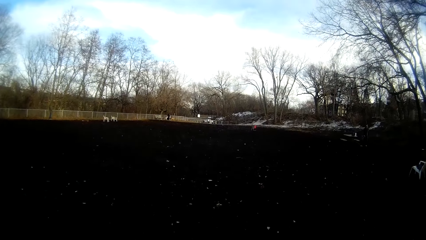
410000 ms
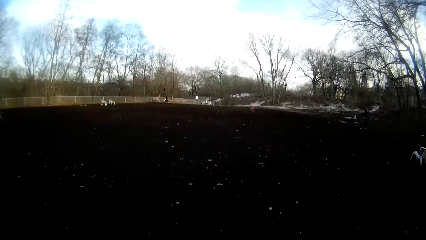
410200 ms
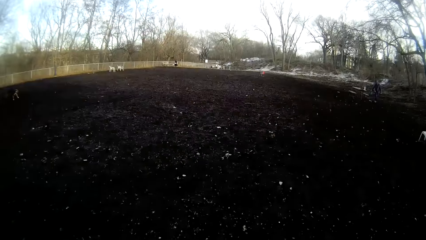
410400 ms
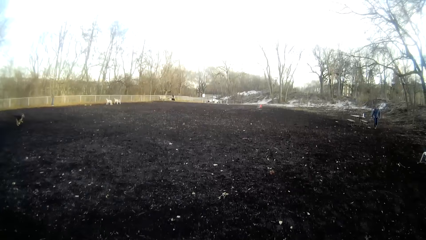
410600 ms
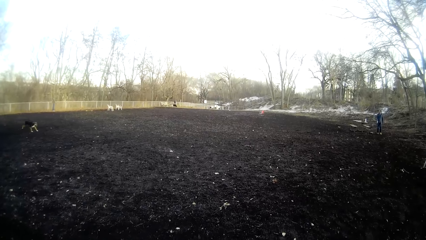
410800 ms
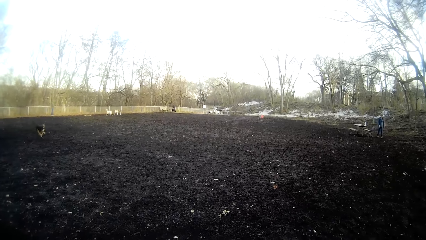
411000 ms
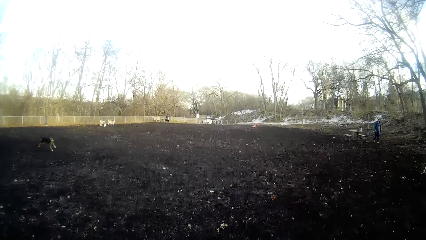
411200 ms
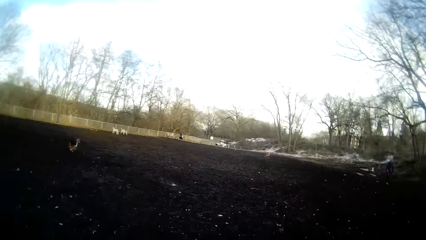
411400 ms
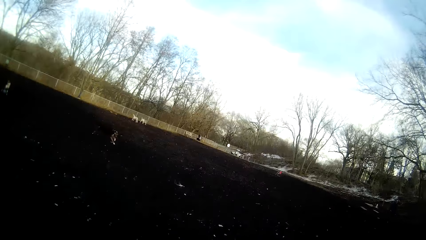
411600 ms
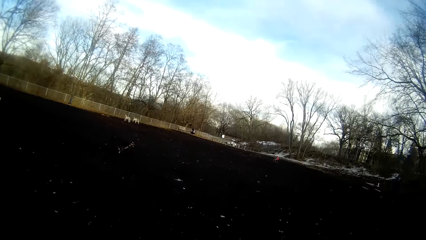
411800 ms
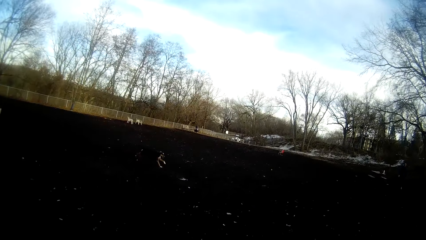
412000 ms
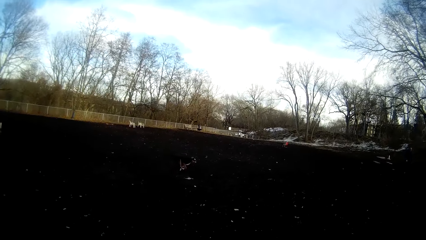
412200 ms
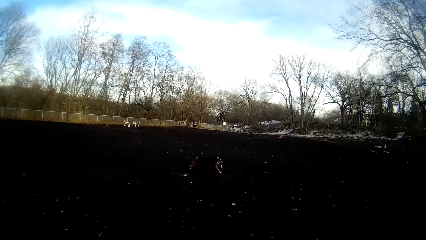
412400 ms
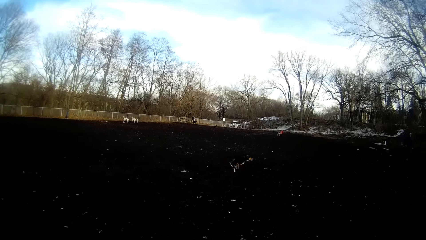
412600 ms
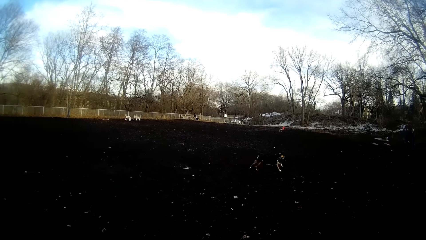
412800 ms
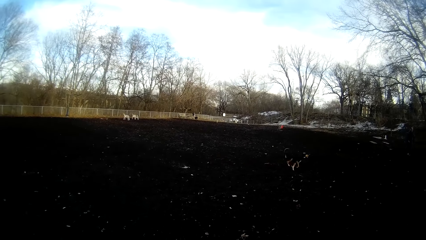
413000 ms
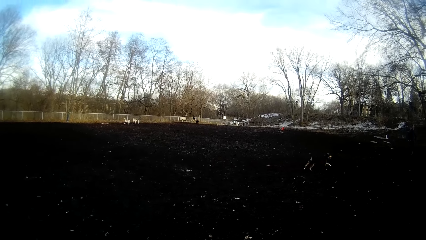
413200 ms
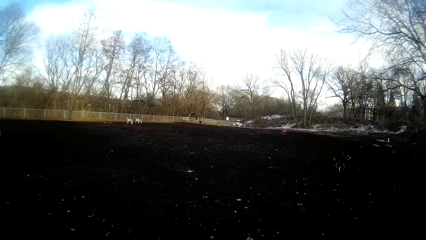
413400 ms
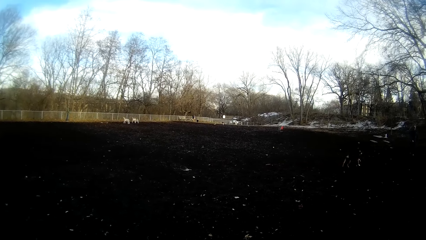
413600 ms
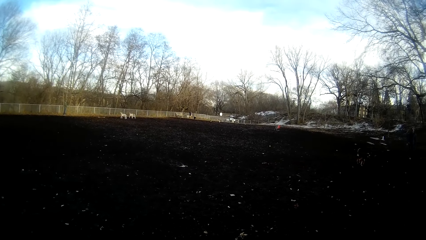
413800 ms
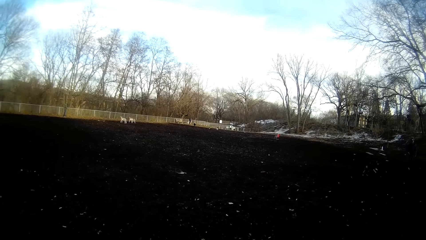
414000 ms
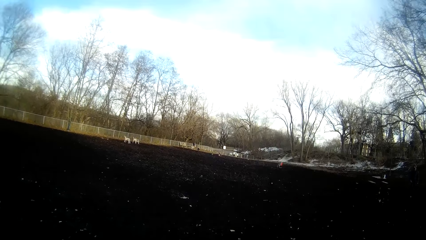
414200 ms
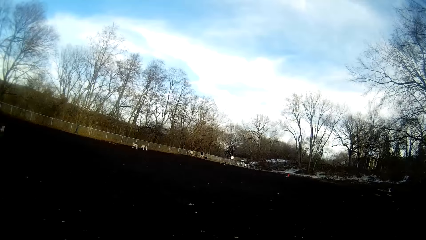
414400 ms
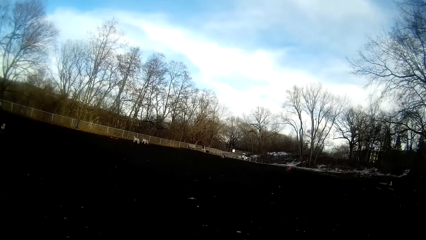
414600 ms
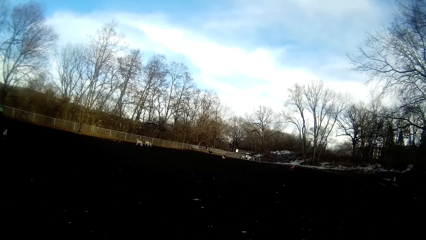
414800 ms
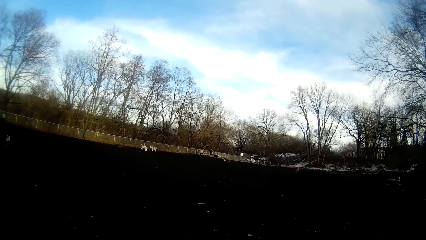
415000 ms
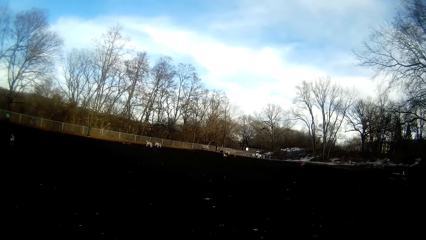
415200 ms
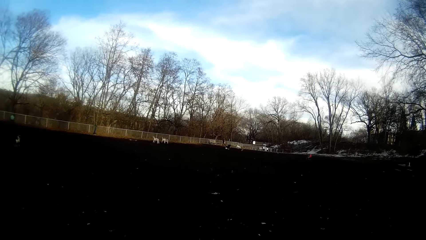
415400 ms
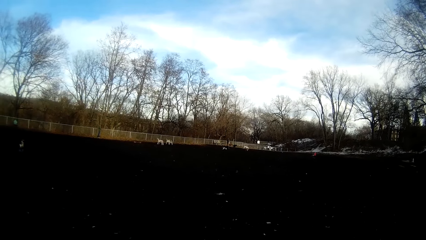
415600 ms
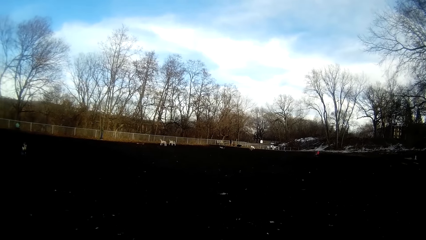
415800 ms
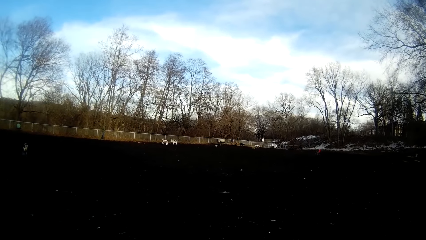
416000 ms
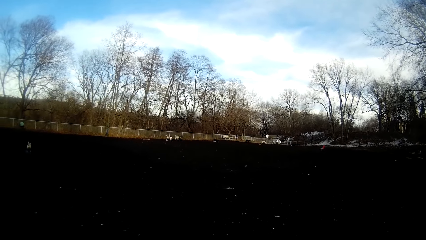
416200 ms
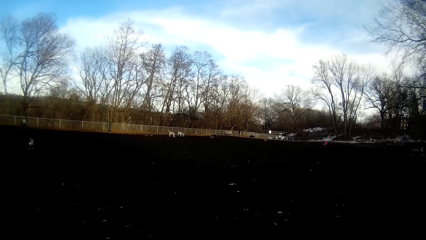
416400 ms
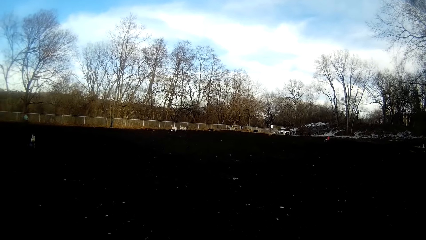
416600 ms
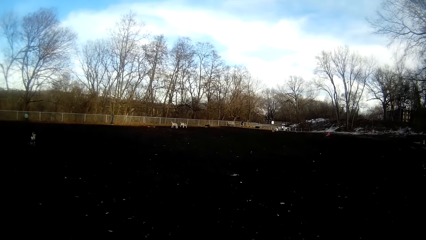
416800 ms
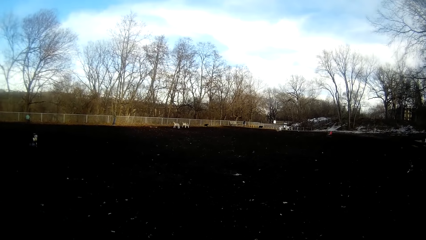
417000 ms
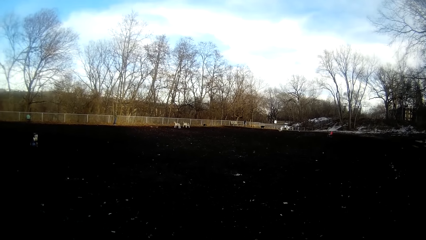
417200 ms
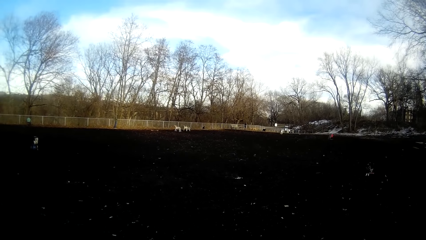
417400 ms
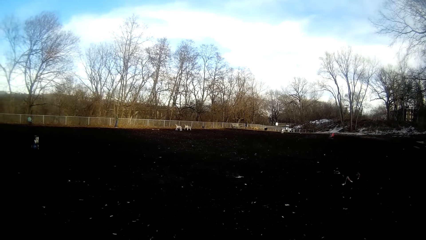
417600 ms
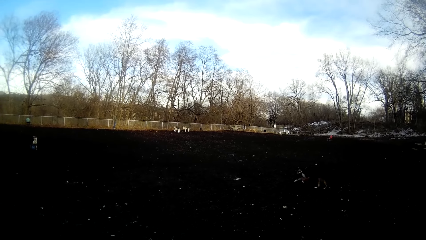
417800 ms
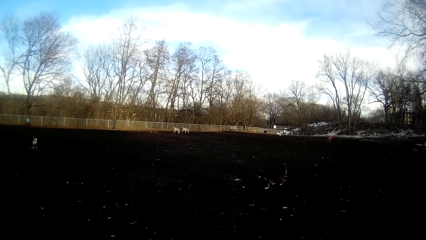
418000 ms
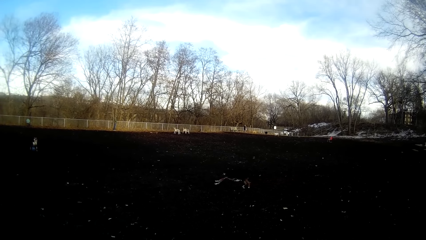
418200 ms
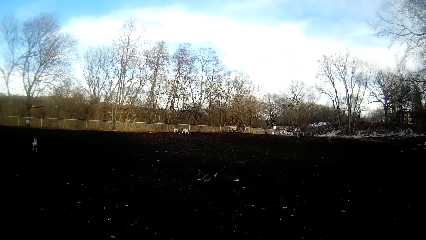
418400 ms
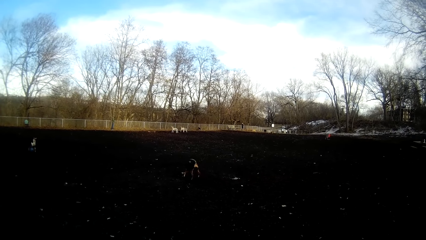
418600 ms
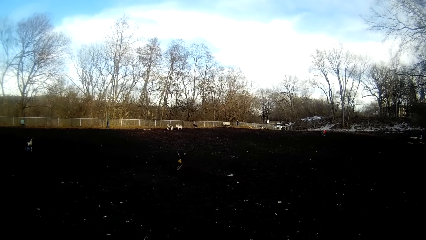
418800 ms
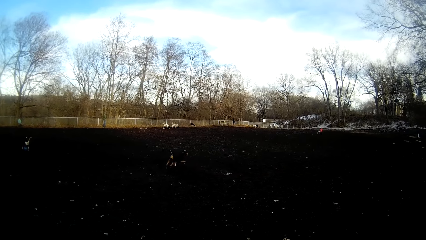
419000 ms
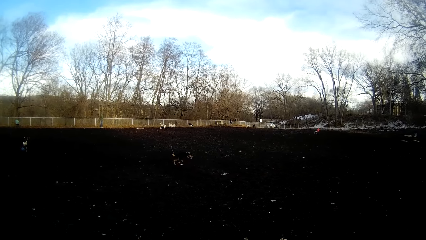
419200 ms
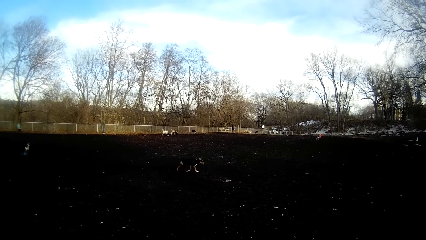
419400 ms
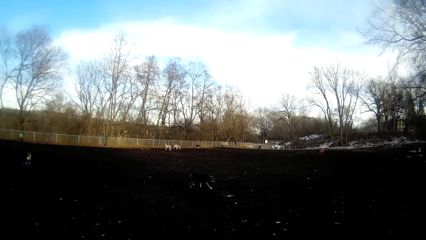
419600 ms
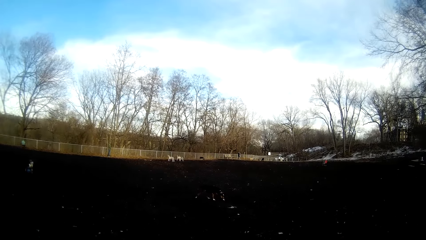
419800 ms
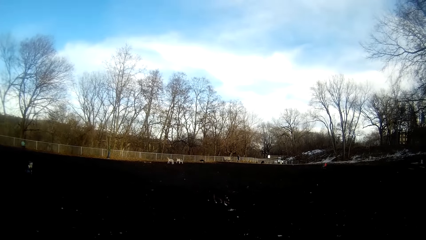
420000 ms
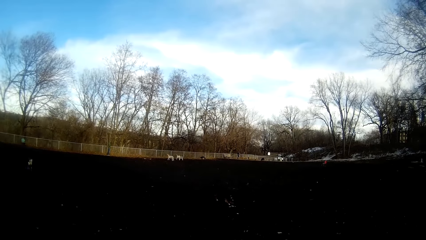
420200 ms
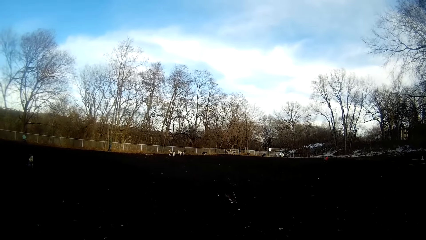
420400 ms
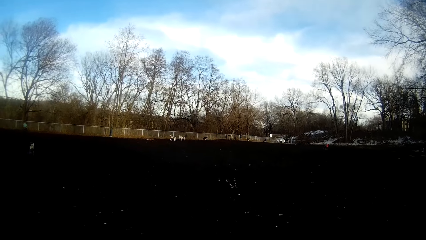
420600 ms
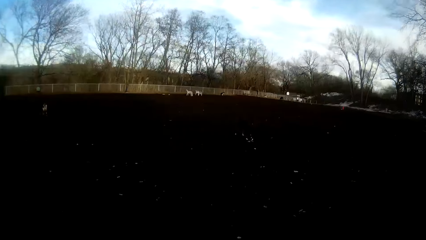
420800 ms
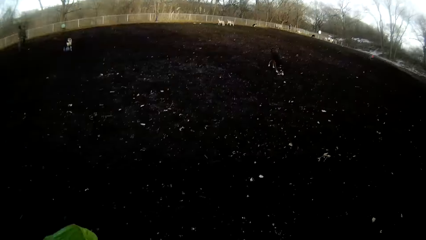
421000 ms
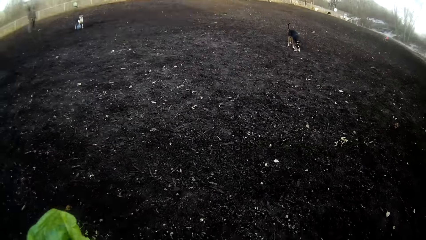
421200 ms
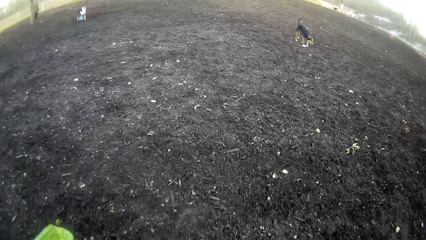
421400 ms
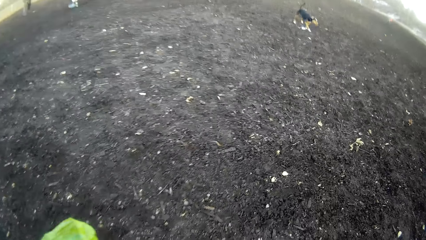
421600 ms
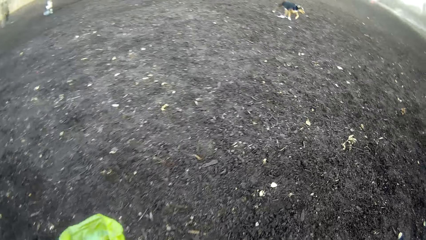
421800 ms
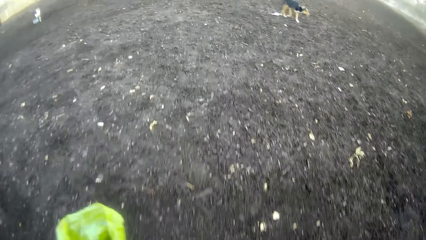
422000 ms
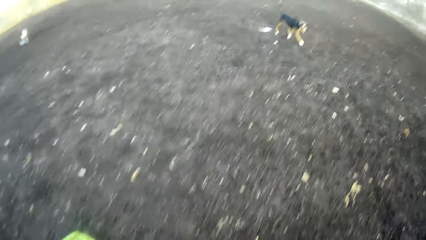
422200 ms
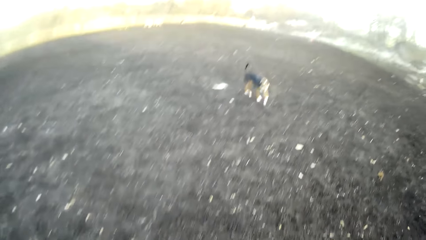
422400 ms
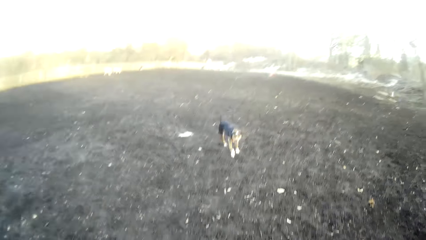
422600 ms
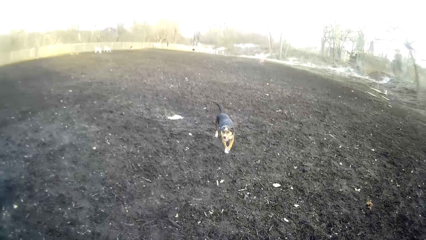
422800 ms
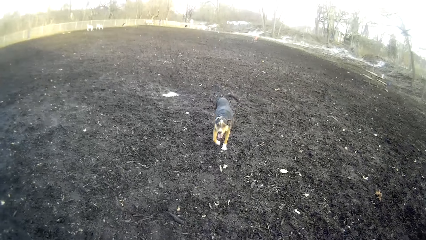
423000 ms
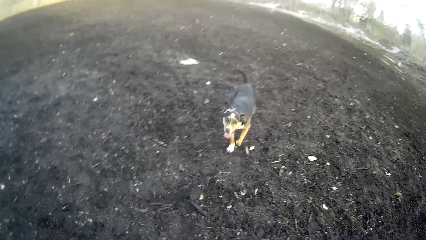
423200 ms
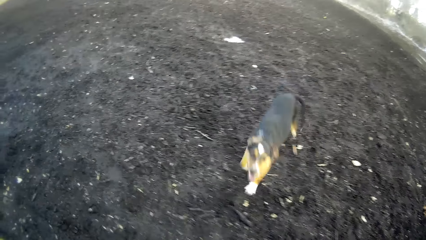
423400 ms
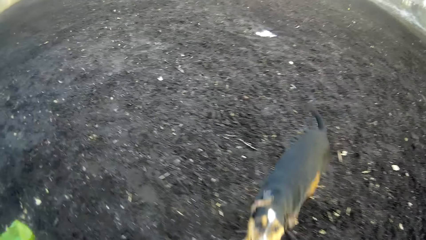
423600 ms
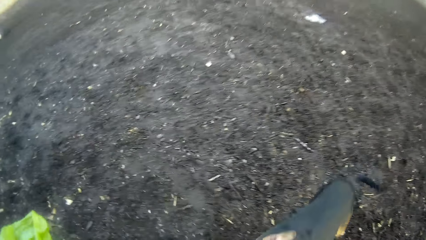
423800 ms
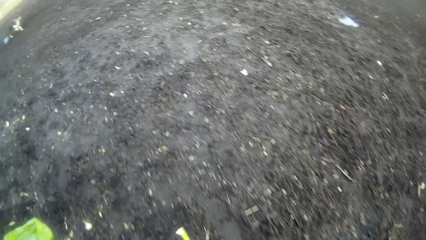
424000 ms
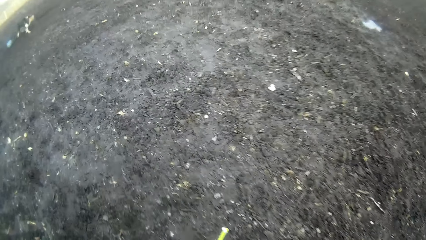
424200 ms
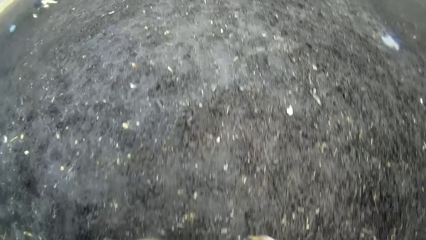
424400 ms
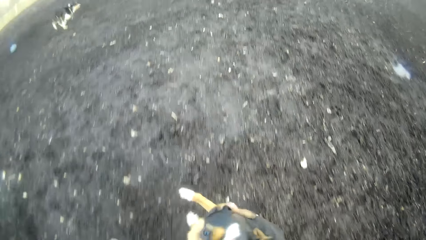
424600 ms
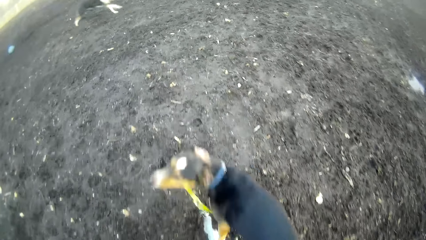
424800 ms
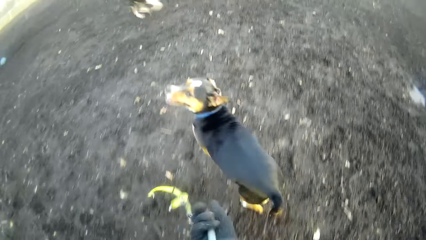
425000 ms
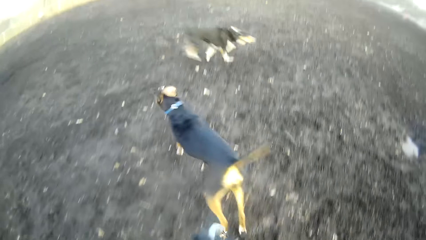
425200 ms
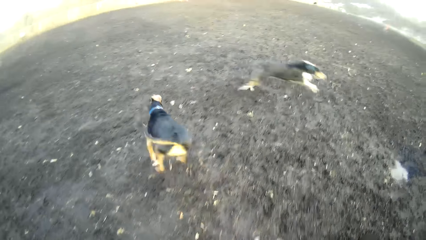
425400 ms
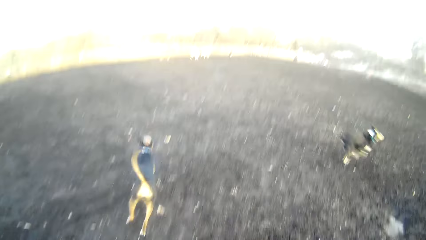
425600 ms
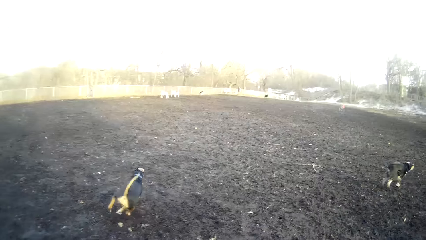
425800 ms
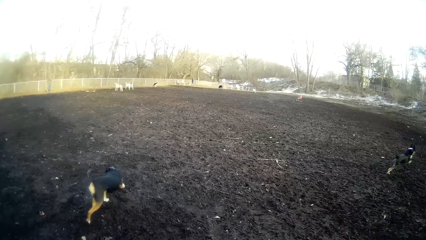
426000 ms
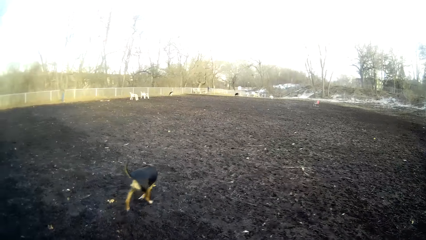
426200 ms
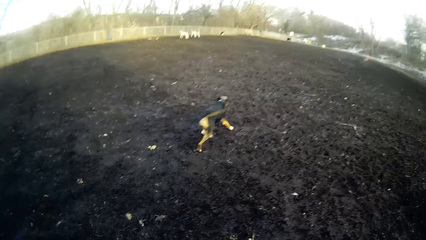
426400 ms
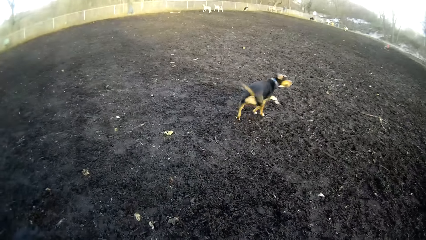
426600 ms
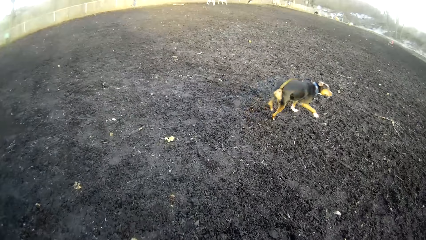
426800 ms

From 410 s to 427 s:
The camera wearer looks around. They walk around the field. They walk towards the dog. They play with the dog.
